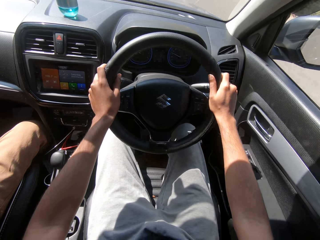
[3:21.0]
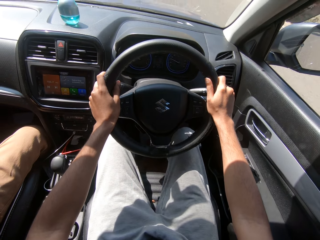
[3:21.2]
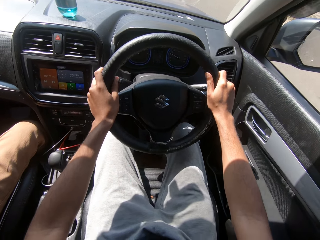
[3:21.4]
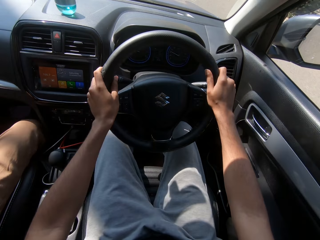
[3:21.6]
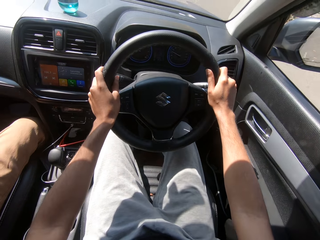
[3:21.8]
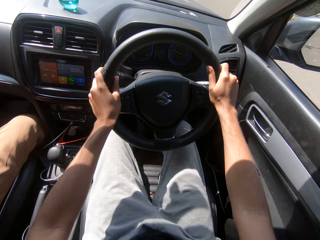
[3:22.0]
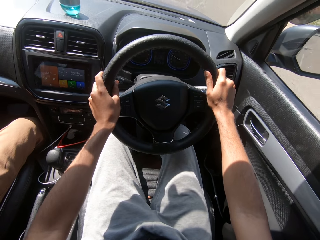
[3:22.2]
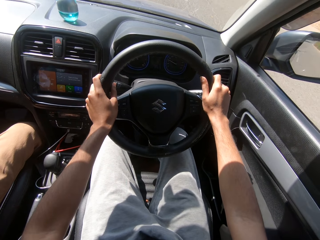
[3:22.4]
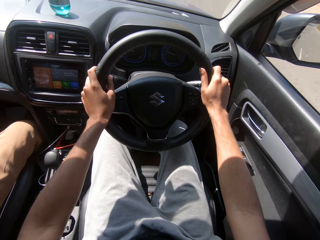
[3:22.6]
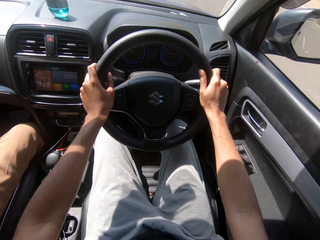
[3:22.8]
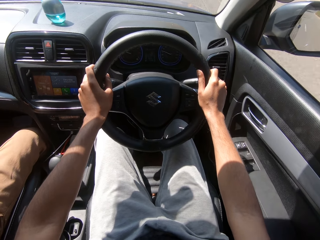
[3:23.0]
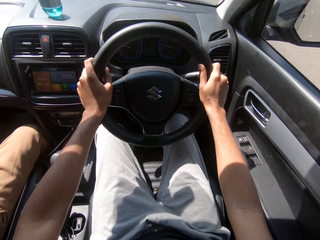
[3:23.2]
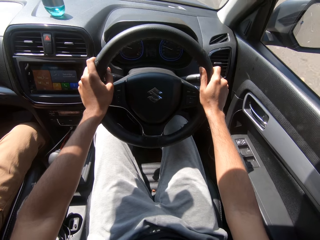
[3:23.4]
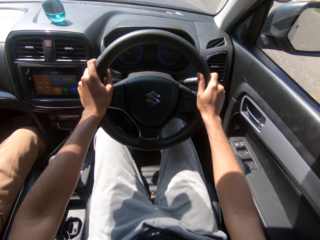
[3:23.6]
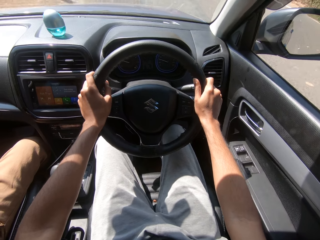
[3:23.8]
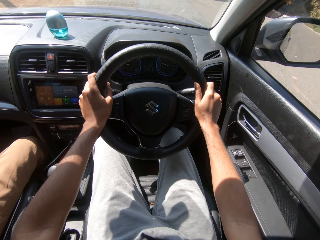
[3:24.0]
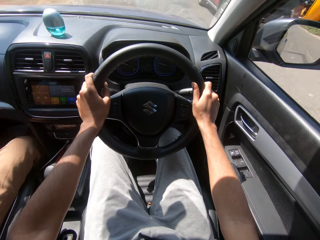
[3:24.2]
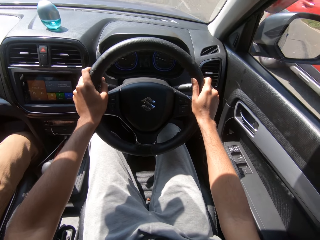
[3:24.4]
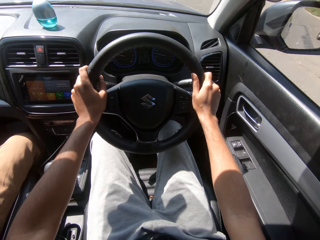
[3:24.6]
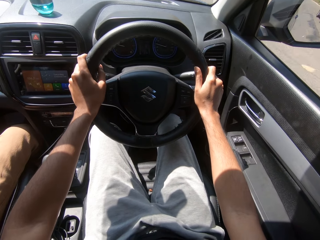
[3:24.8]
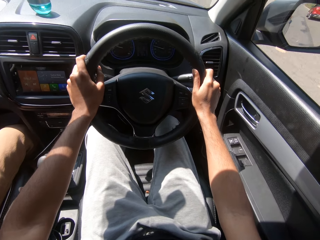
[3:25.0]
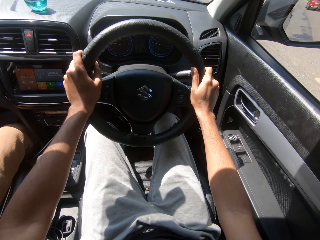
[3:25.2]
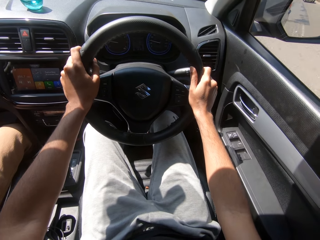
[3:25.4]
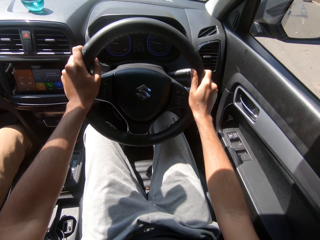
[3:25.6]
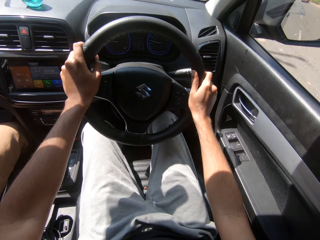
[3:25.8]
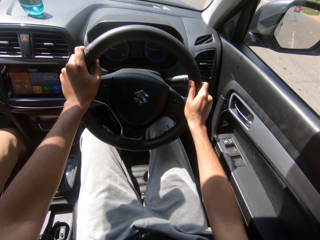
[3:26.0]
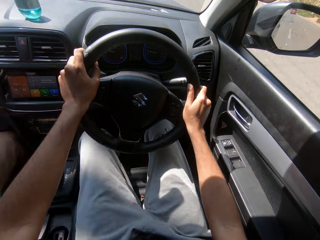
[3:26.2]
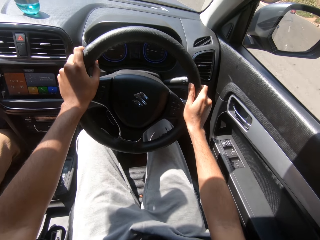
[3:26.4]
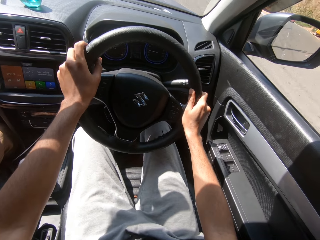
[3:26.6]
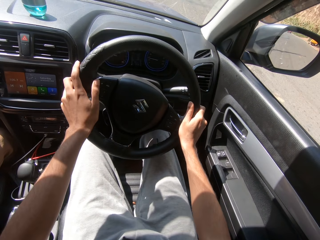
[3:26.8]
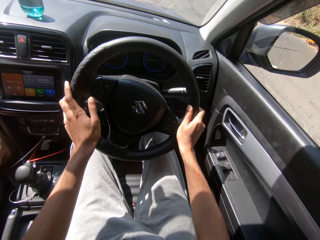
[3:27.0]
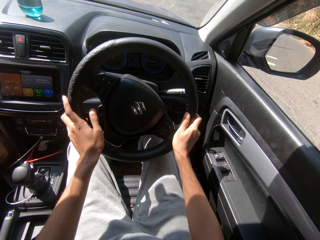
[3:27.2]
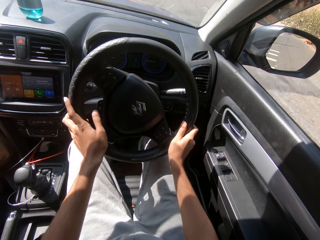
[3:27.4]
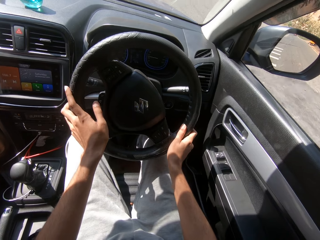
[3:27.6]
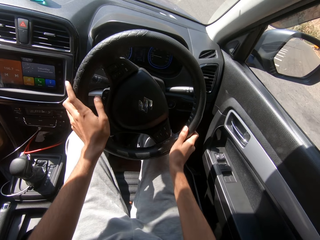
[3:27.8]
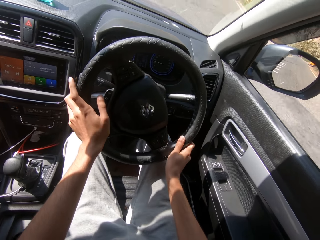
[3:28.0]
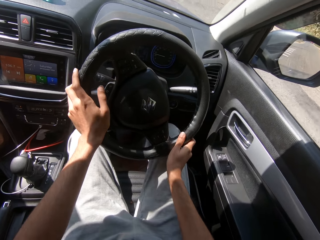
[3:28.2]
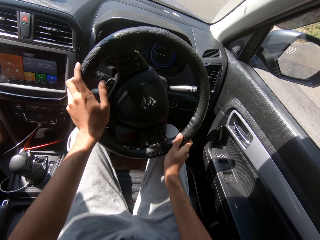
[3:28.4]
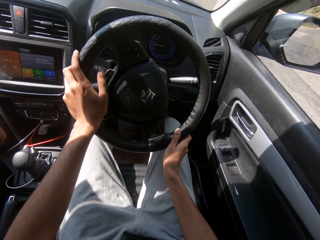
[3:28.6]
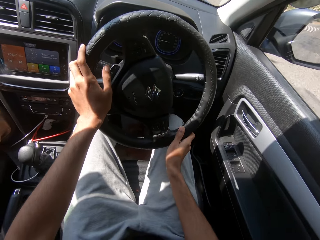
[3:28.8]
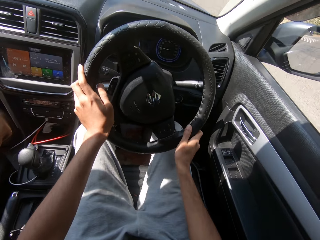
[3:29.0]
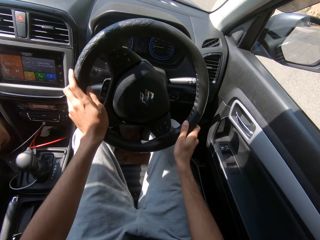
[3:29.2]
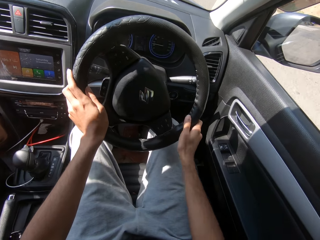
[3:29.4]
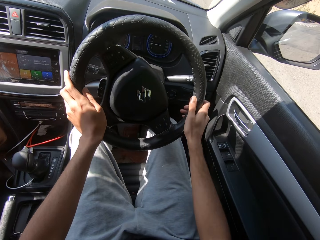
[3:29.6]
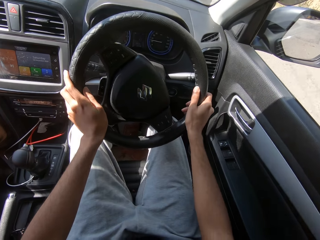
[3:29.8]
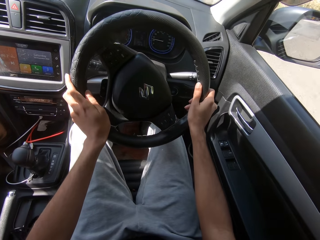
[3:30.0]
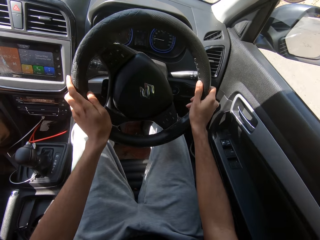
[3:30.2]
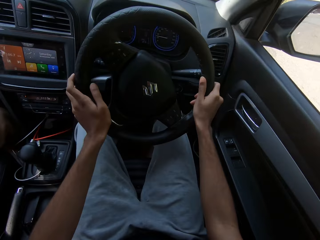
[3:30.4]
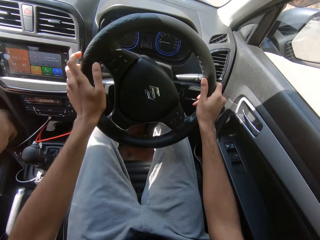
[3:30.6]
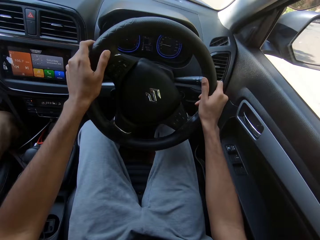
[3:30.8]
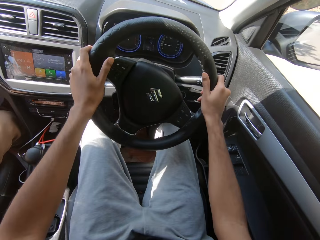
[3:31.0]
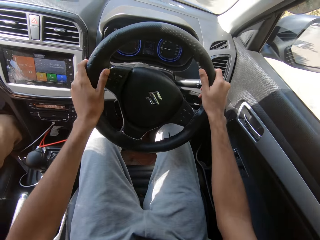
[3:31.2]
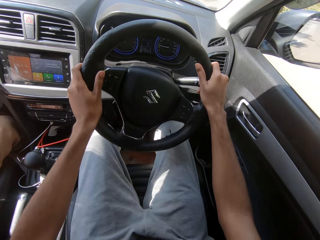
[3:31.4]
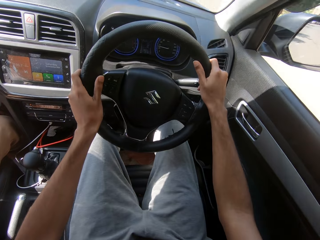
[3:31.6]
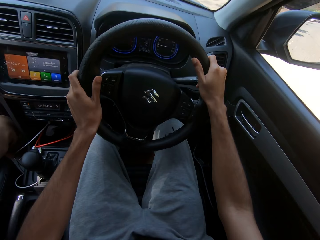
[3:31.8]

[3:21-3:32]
The camera wearer drives past a red car.

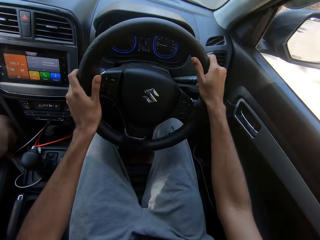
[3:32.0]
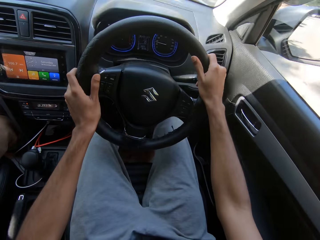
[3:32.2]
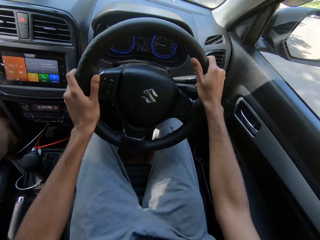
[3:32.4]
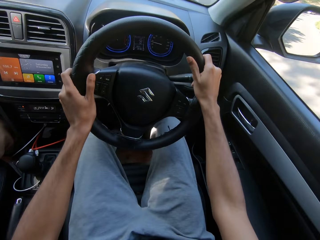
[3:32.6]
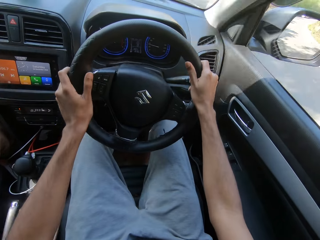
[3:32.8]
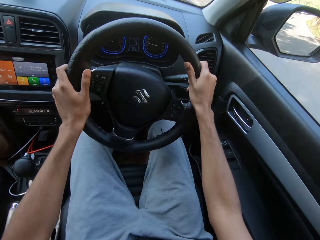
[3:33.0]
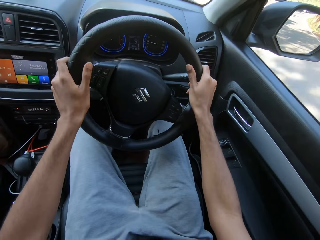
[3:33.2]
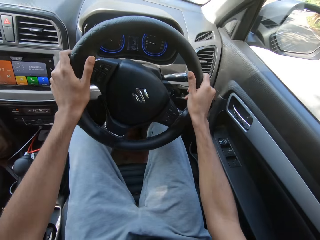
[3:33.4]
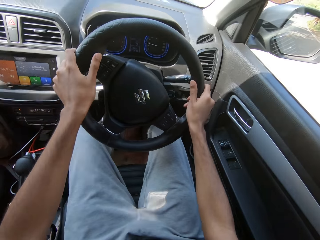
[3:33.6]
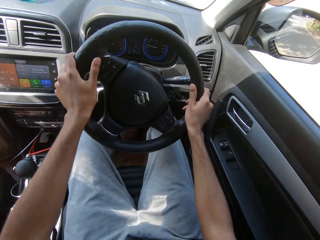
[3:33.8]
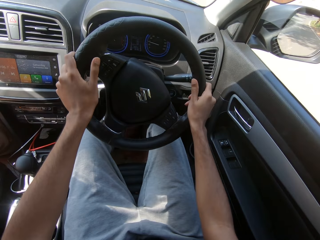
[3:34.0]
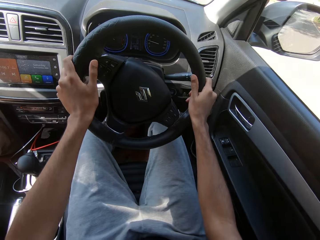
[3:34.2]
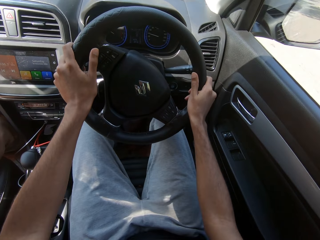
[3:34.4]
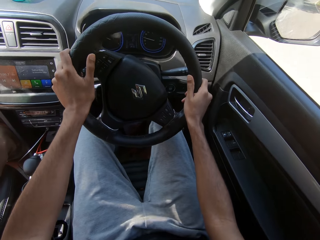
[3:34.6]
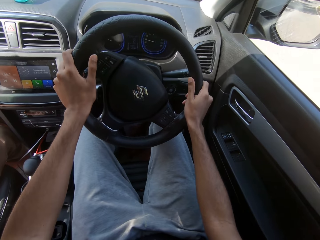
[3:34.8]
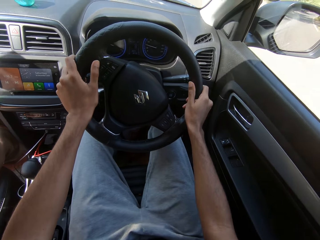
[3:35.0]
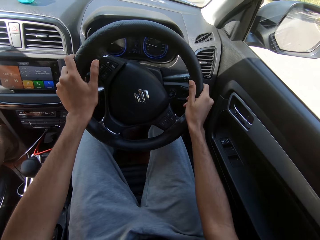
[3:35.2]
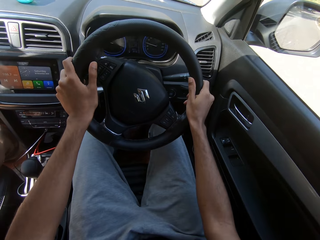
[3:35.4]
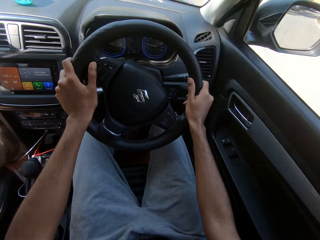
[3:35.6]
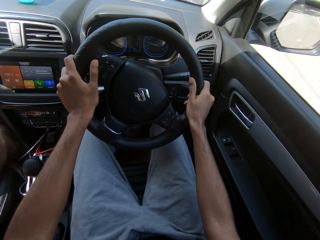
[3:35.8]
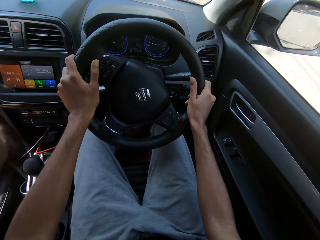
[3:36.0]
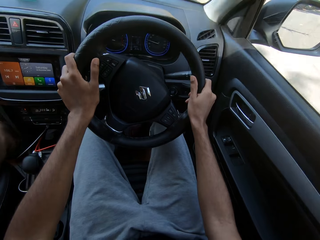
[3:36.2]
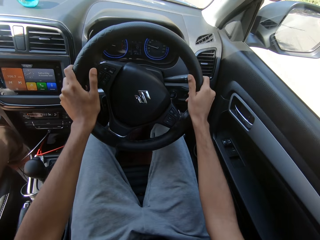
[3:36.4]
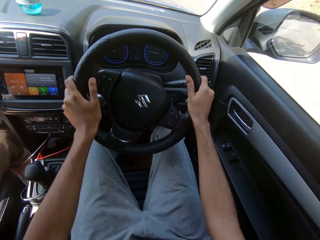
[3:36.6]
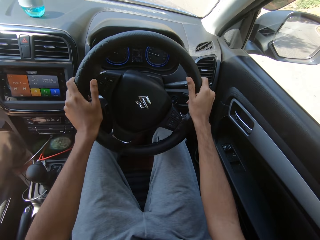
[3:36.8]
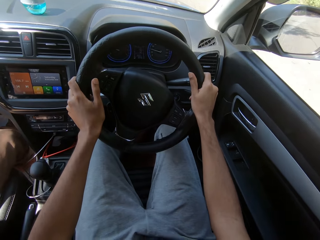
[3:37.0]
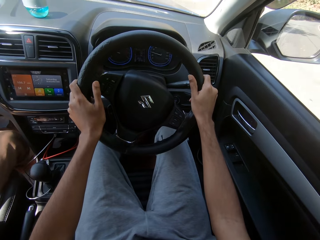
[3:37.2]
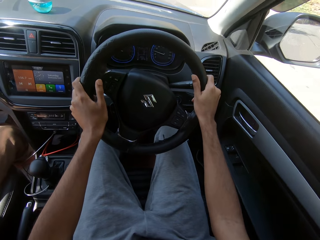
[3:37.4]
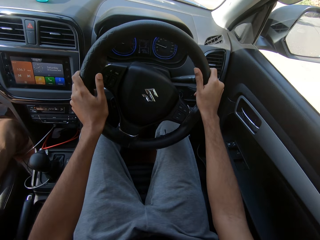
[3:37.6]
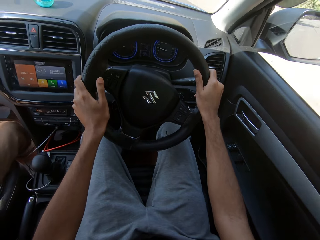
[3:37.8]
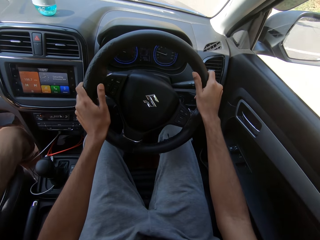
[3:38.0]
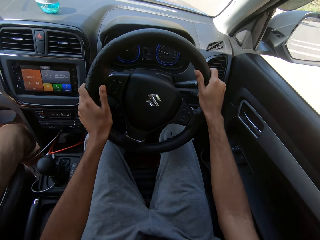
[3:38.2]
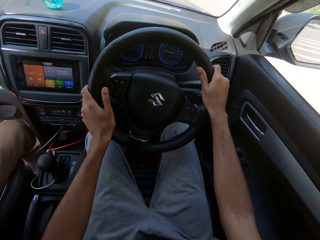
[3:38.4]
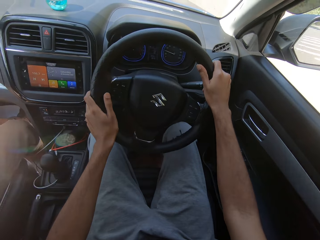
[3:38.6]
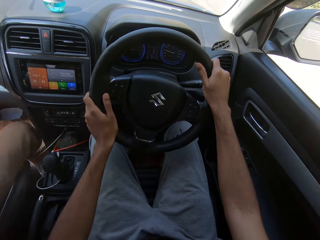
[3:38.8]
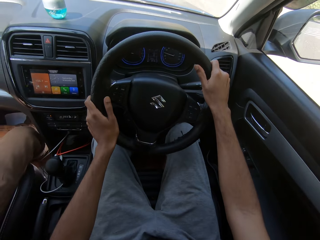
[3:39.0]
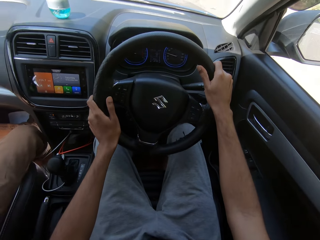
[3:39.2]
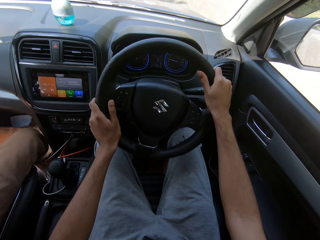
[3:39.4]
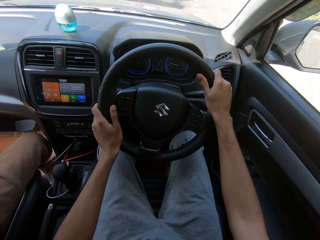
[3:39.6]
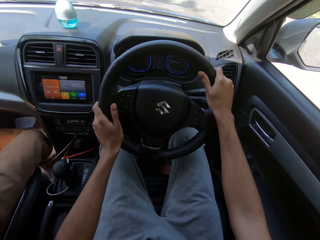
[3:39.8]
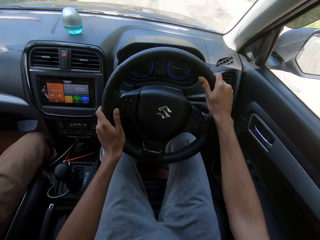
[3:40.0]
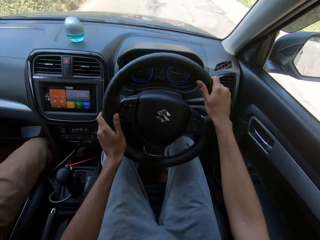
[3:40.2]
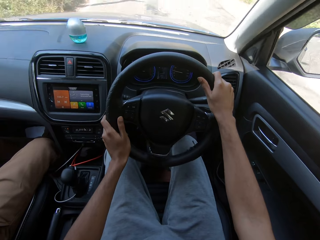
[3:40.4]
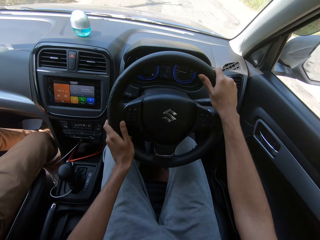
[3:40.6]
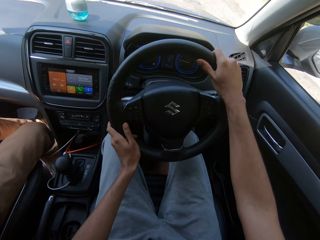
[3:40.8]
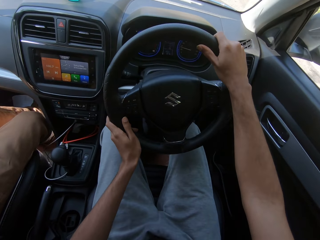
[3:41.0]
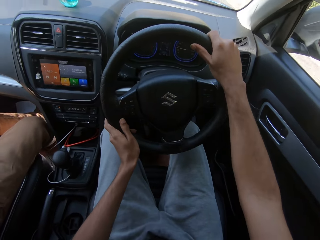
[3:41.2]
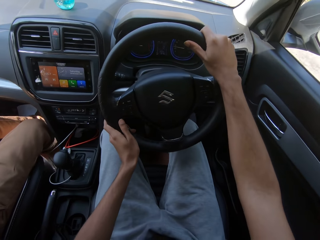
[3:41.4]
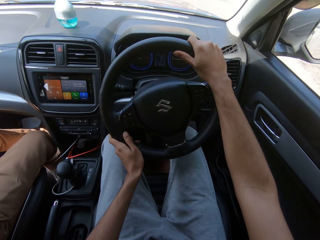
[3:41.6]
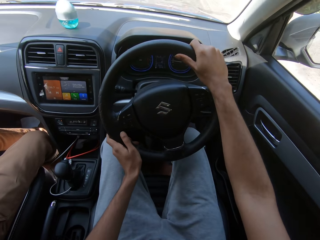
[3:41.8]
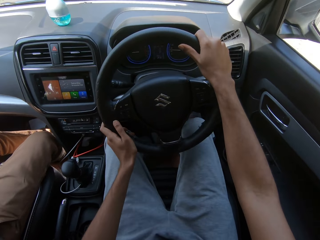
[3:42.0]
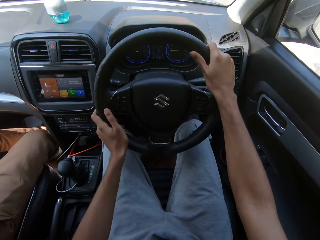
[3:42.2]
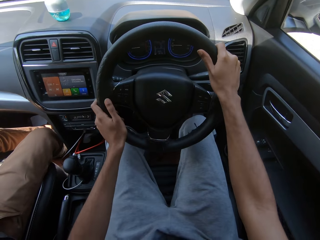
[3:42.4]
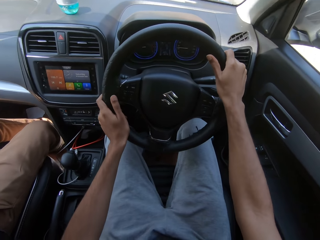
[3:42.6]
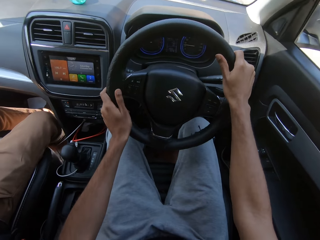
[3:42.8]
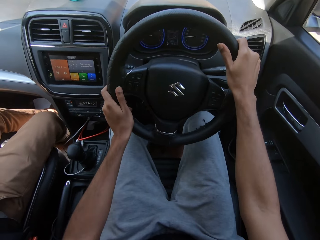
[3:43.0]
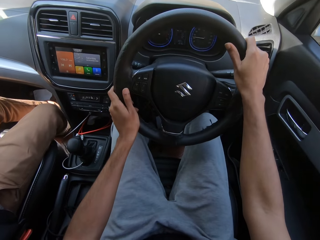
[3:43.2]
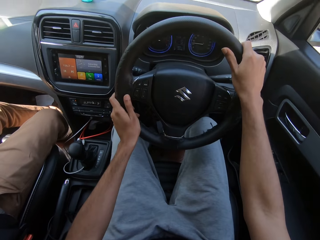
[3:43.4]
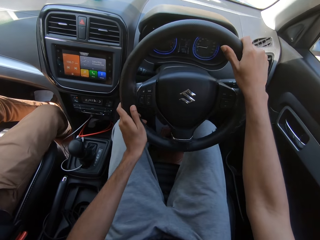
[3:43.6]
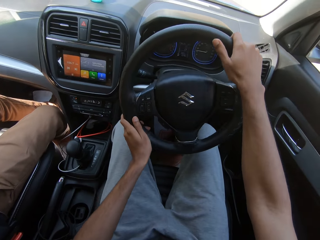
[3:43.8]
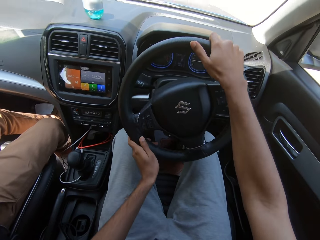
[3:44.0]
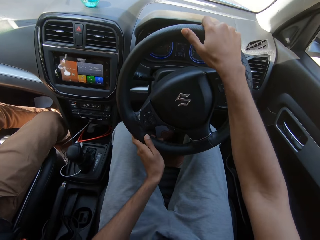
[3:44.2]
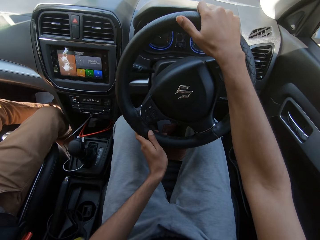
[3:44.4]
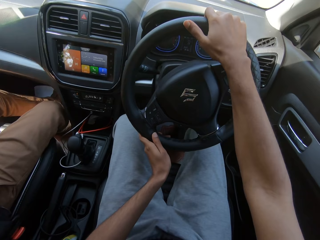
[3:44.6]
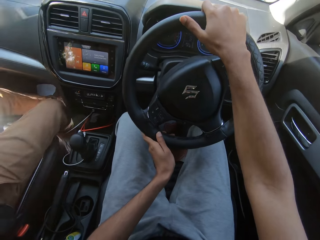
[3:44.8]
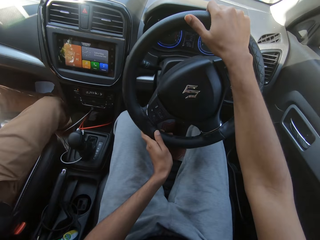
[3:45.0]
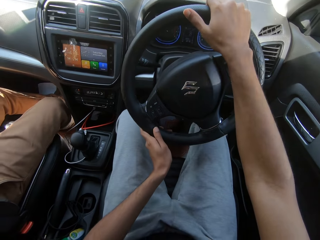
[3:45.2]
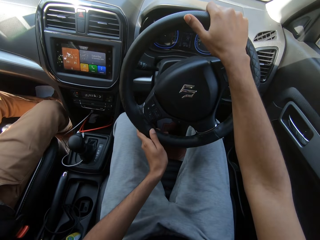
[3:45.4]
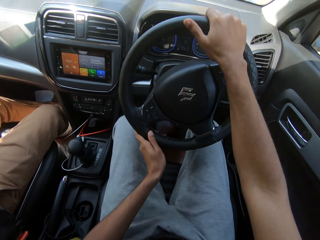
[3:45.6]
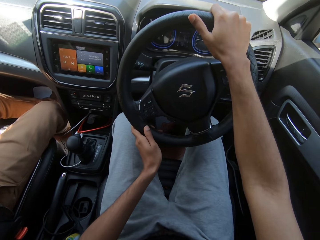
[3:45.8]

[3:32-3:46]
The woman interacts with a man.
